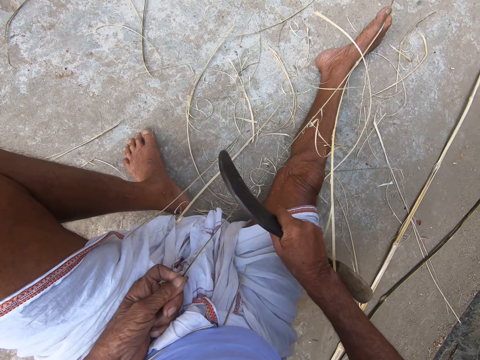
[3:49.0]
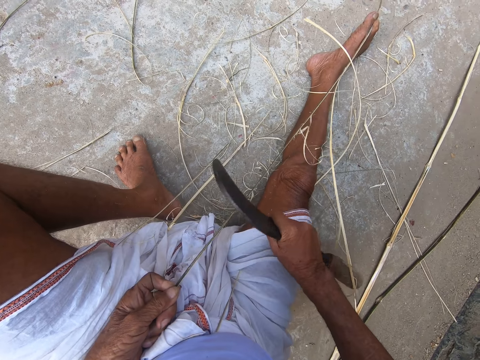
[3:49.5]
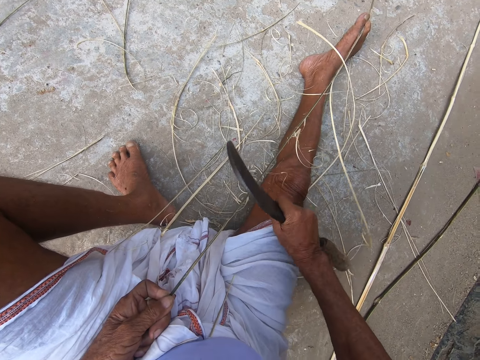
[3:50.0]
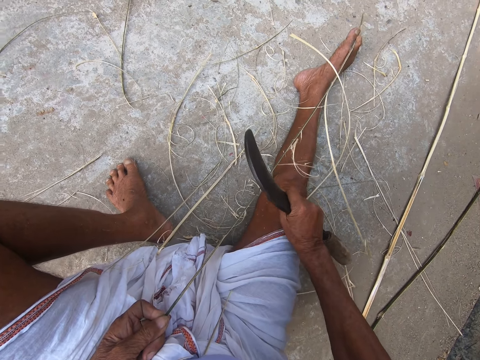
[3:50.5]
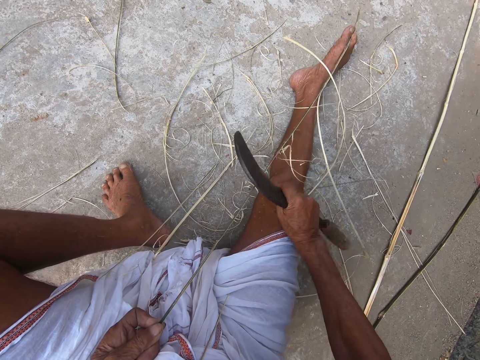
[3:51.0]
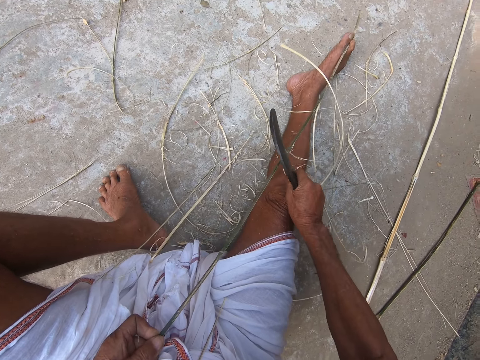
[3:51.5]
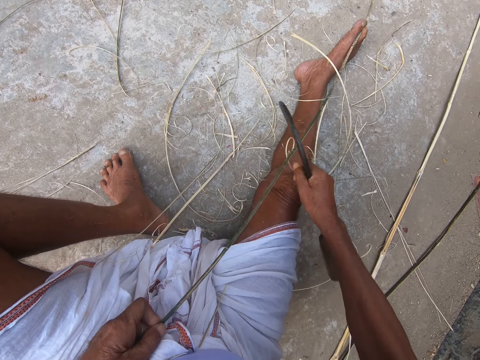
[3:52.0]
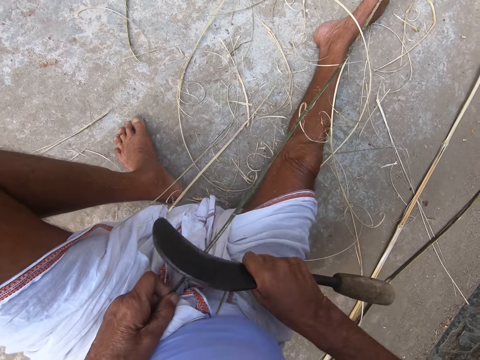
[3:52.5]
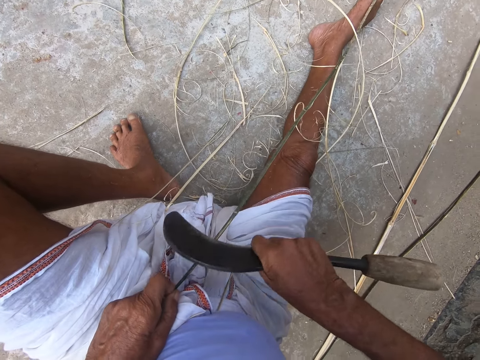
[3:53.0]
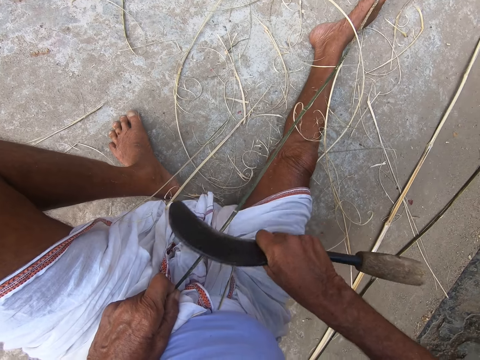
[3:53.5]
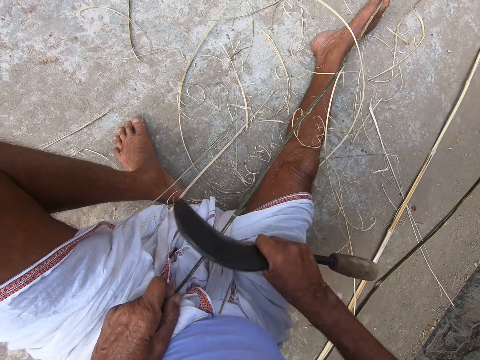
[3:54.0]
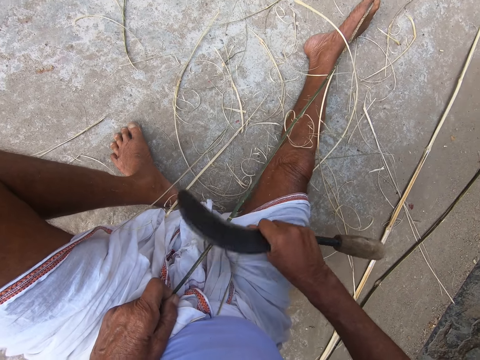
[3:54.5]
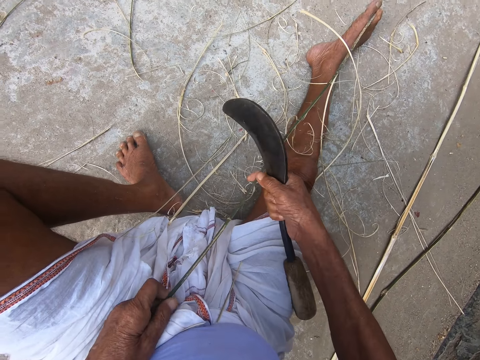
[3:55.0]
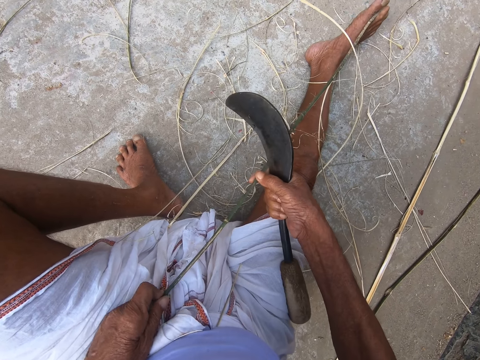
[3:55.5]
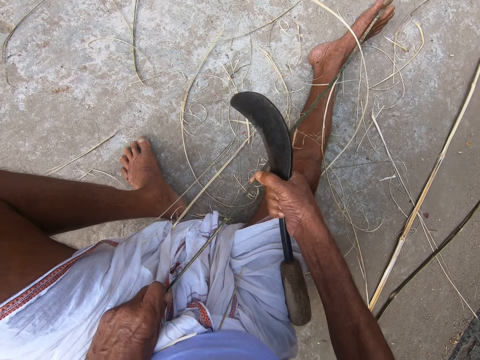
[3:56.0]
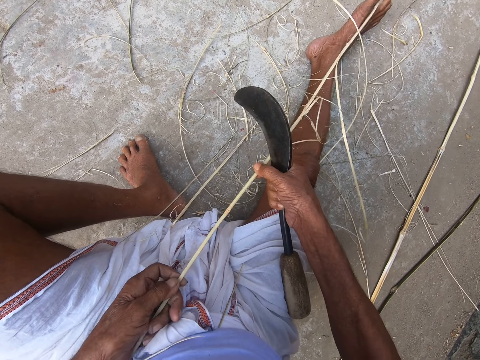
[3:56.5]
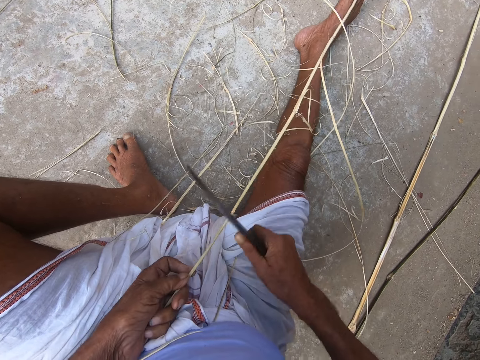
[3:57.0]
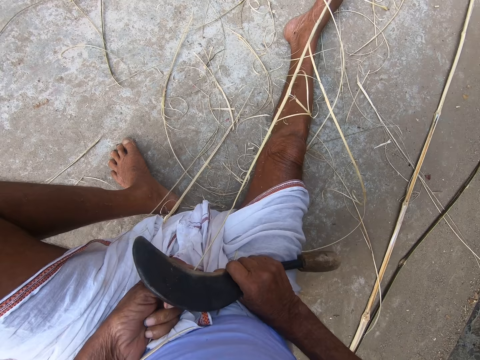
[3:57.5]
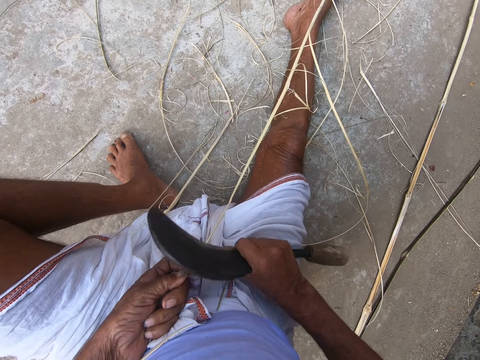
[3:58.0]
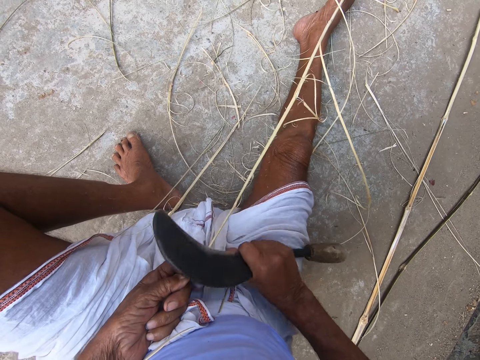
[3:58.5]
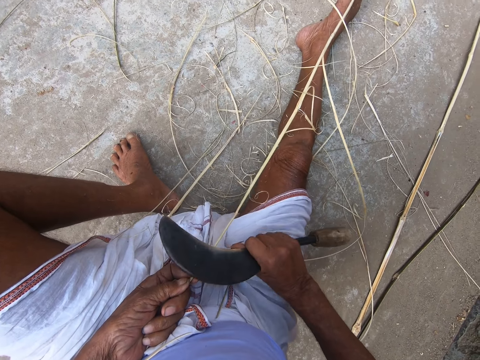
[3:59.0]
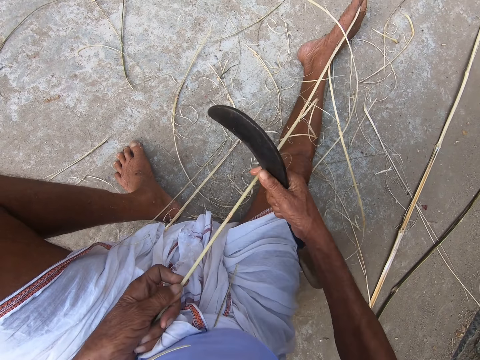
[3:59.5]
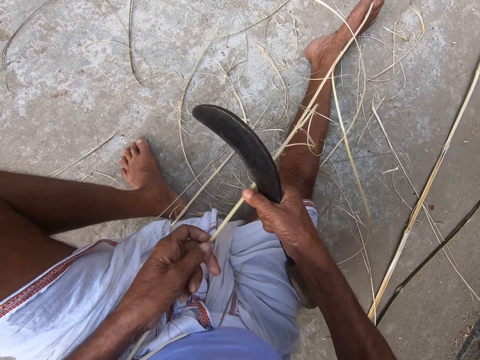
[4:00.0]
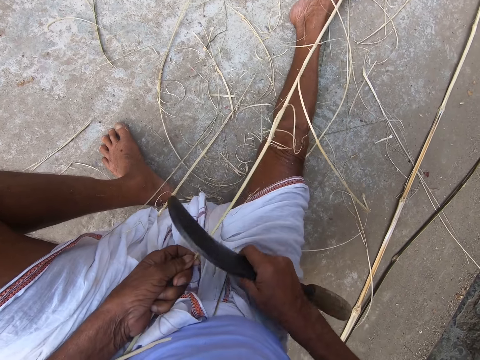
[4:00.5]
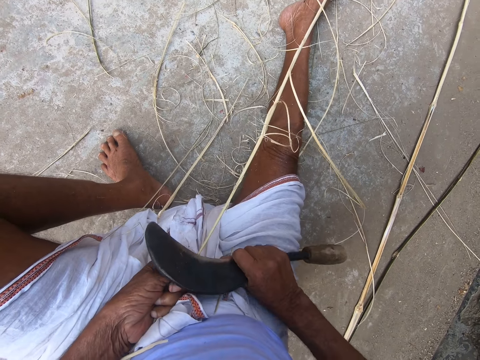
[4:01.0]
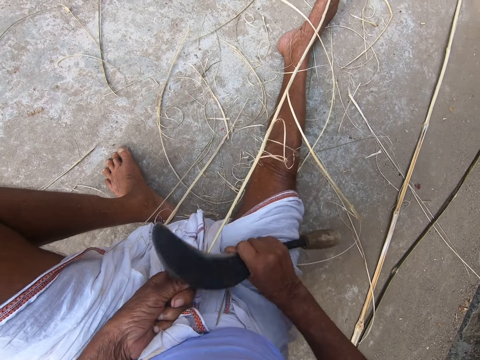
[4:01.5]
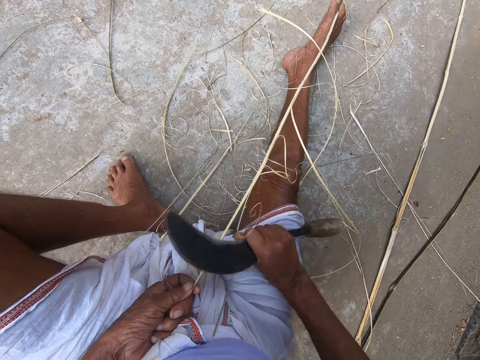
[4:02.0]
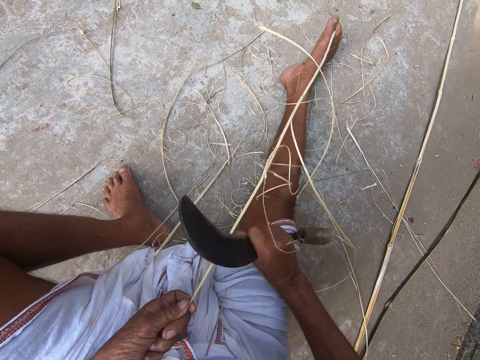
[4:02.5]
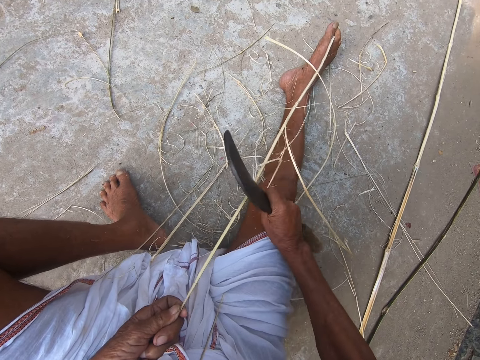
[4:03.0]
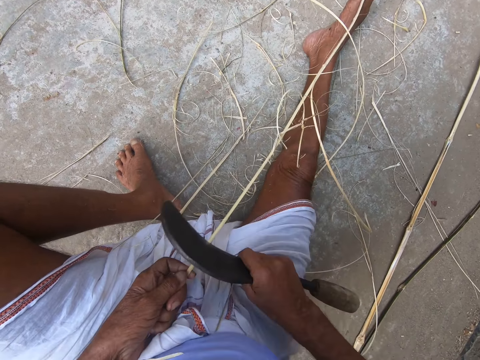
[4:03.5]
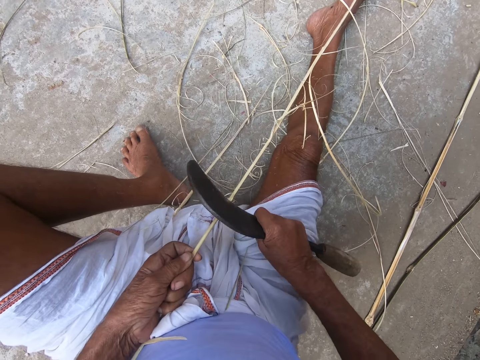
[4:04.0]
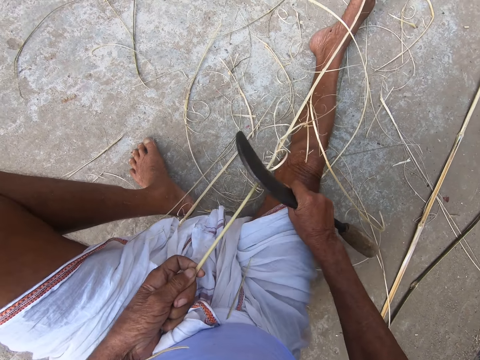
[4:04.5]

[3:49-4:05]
The camera wearer adjusts the bamboo stick with both hands. He scrapes the bamboo stick with the hand sickle in his right hand. He adjusts the bamboo stick with both hands. He scrapes the bamboo stick with the hand sickle in his right hand.

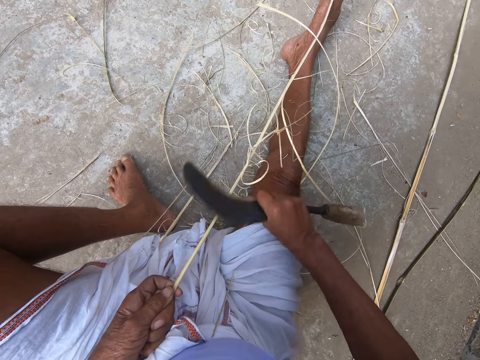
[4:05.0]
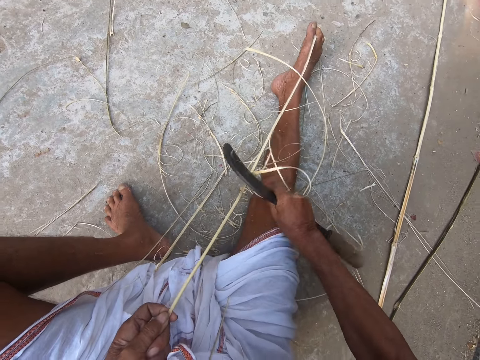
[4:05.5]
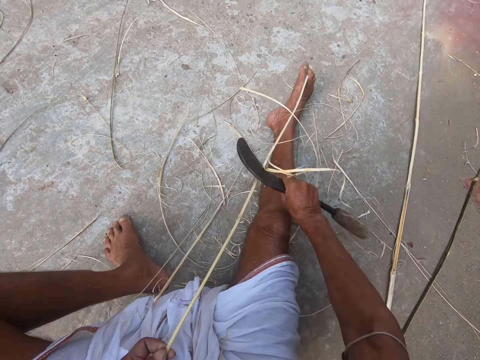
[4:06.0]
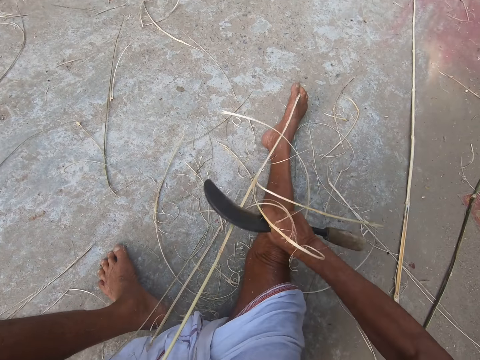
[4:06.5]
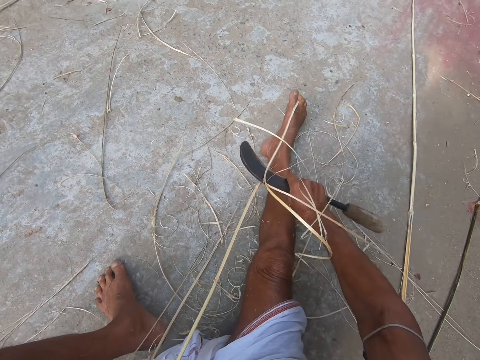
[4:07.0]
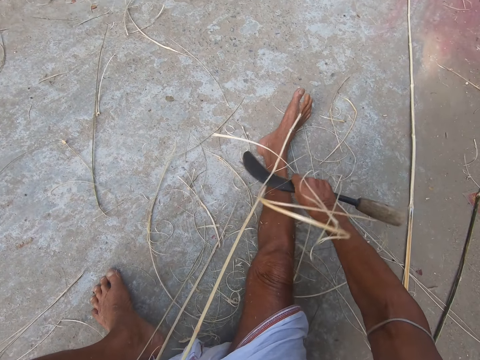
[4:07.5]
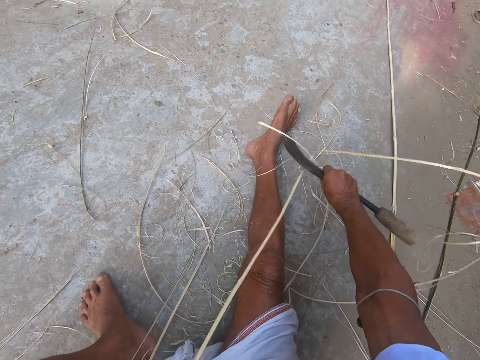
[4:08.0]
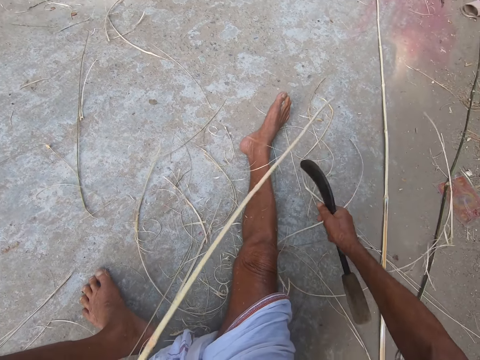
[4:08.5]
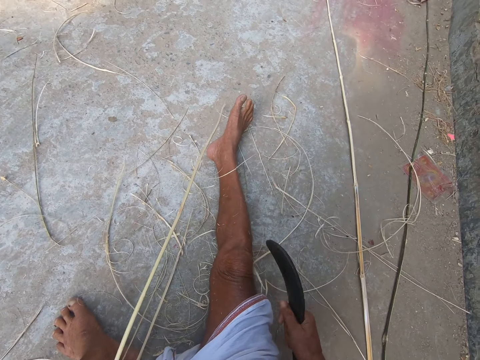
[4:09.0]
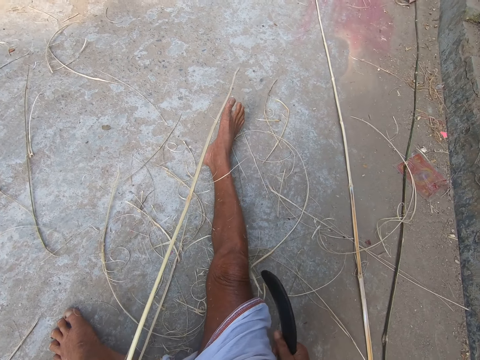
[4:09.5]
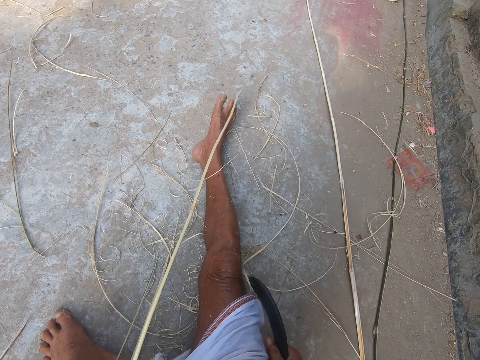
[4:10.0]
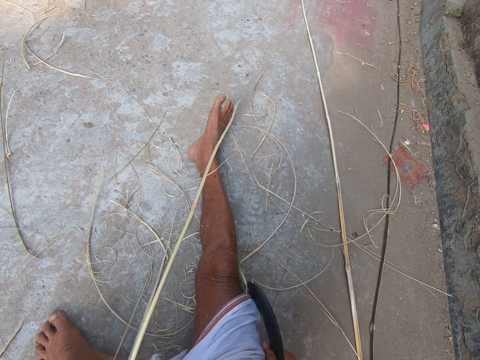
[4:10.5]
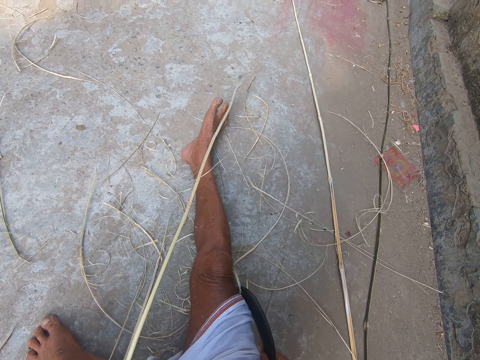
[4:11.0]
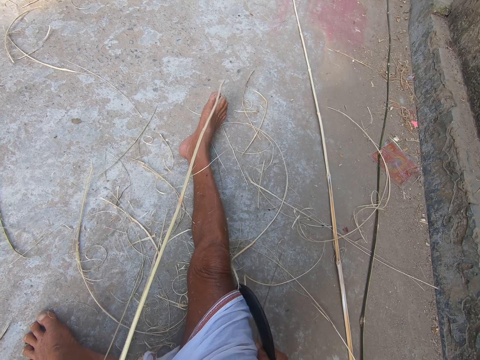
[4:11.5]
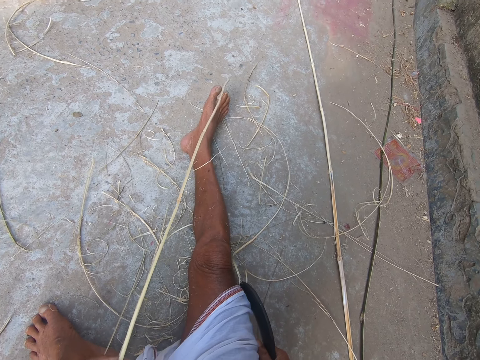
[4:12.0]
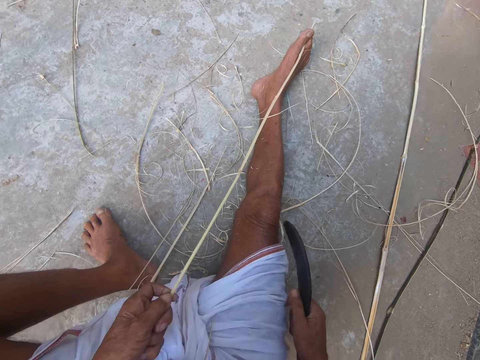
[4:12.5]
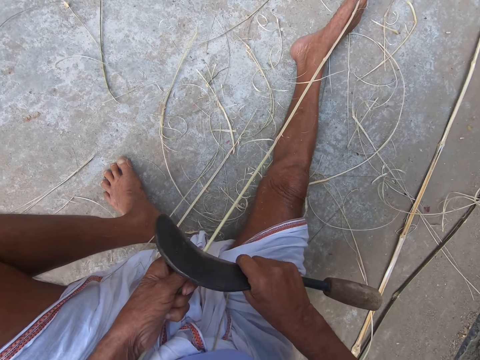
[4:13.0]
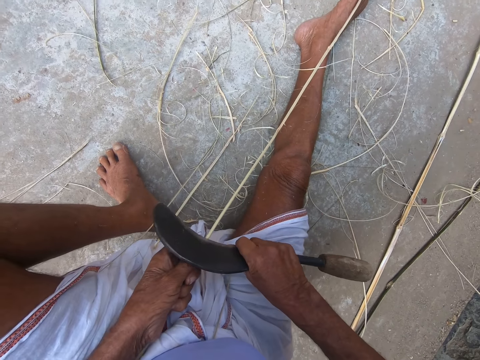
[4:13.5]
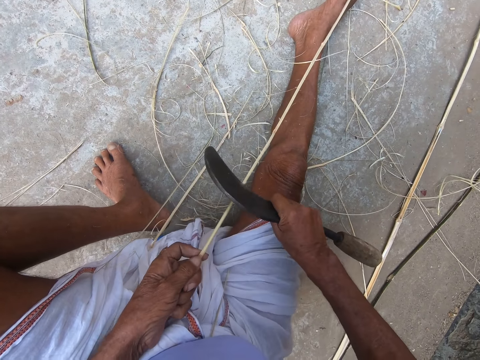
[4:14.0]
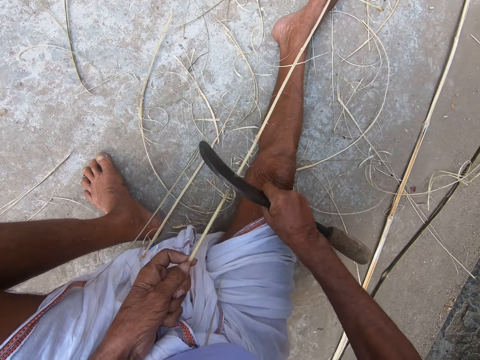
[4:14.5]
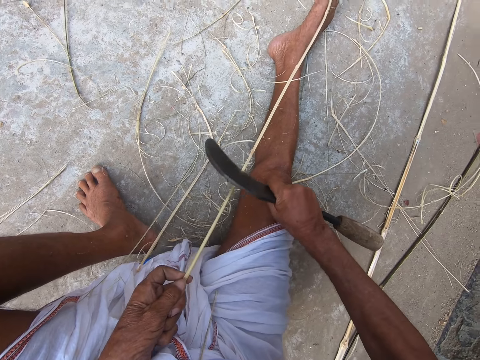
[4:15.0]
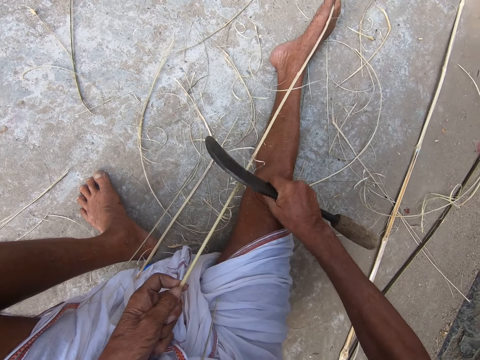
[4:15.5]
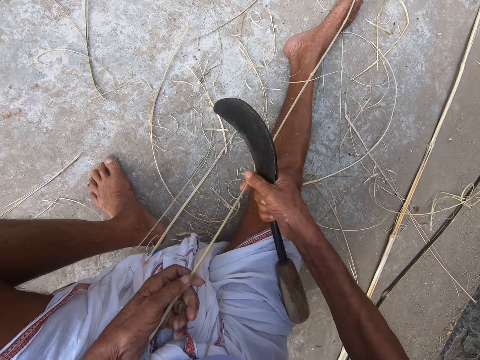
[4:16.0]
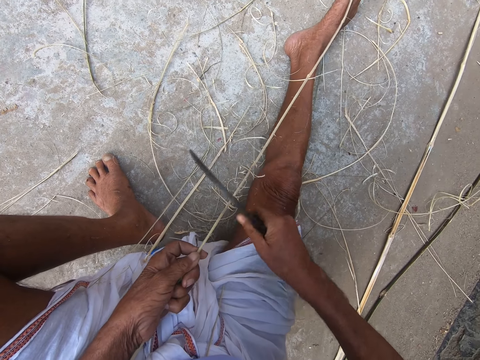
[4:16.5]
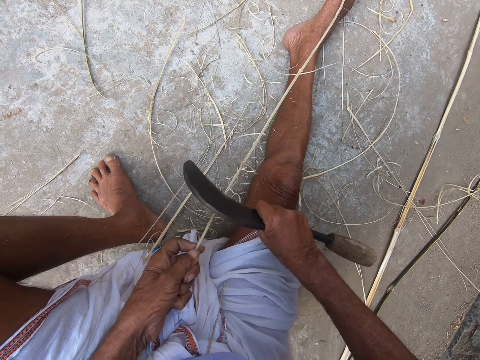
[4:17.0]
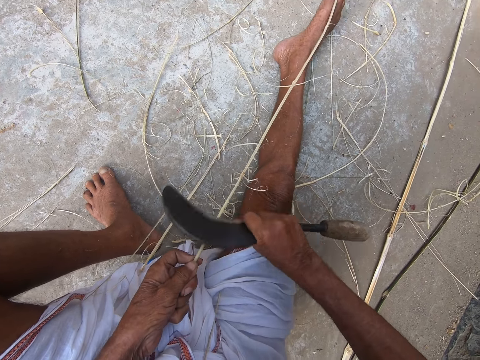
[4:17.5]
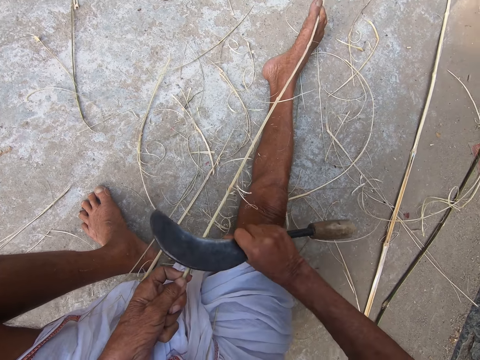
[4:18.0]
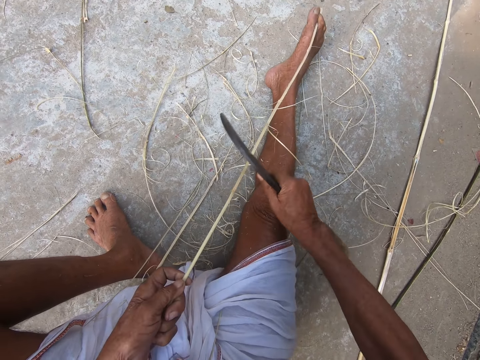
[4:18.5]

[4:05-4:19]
The camera wearer scrapes the bamboo stick with the hand sickle in his right hand.
